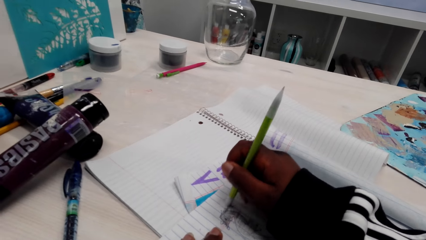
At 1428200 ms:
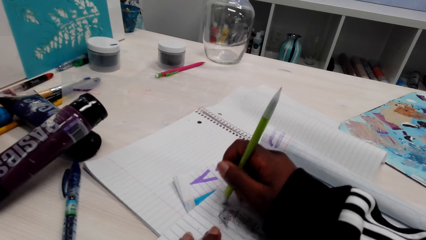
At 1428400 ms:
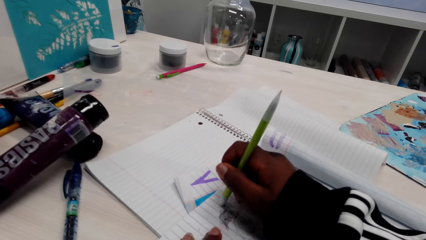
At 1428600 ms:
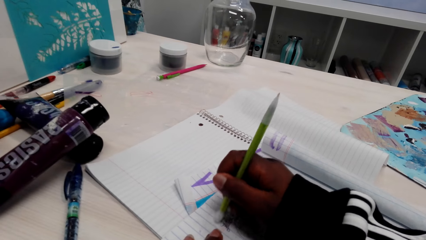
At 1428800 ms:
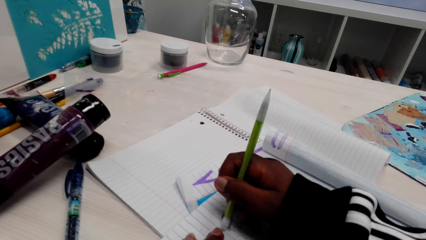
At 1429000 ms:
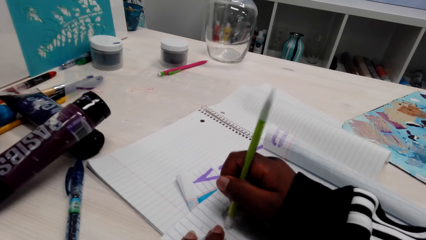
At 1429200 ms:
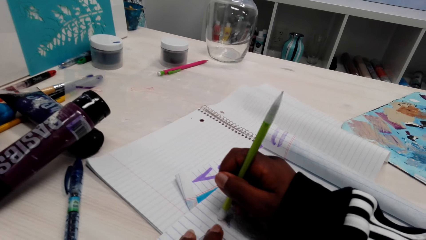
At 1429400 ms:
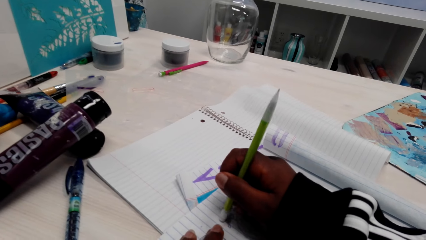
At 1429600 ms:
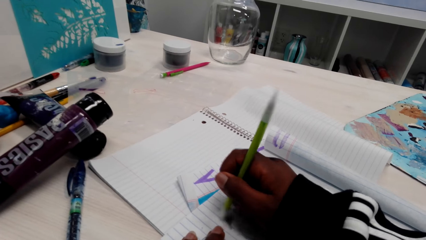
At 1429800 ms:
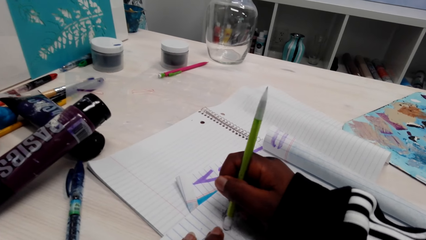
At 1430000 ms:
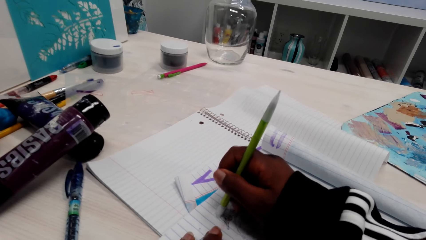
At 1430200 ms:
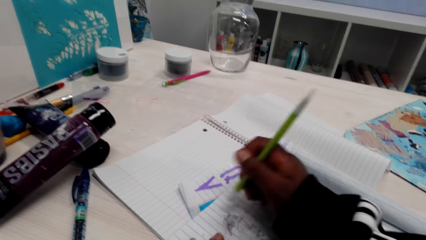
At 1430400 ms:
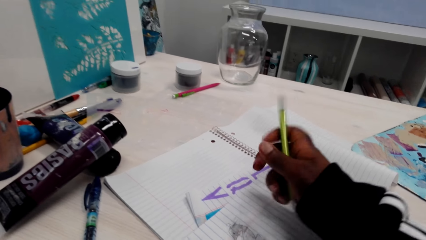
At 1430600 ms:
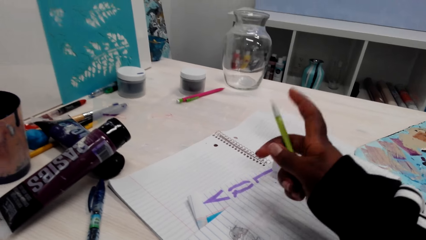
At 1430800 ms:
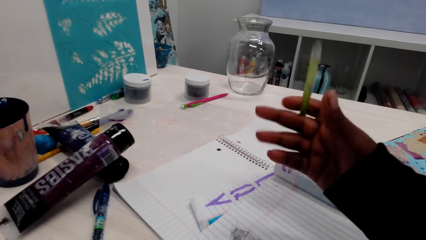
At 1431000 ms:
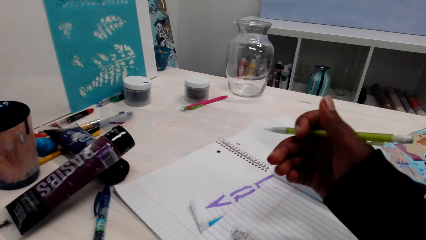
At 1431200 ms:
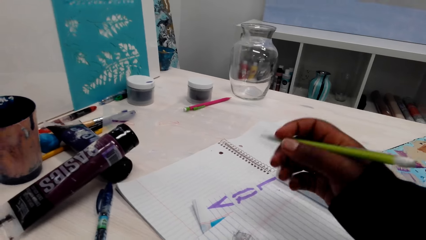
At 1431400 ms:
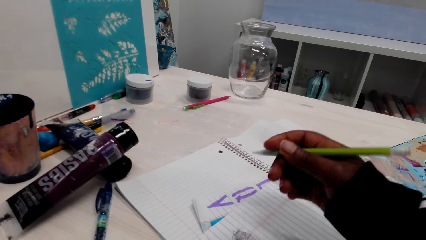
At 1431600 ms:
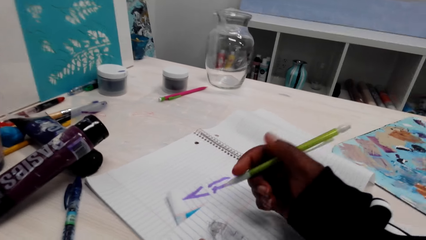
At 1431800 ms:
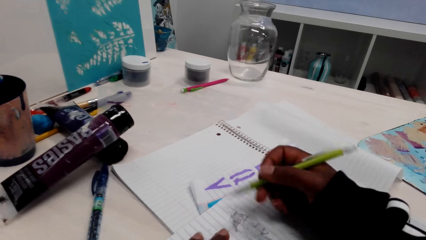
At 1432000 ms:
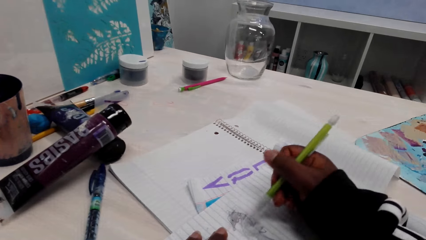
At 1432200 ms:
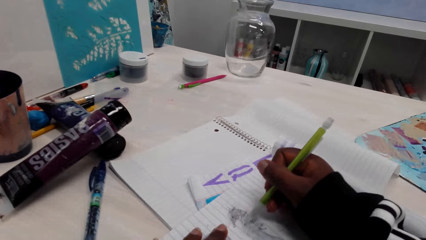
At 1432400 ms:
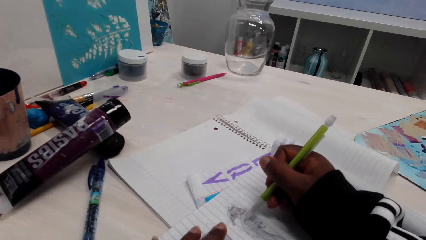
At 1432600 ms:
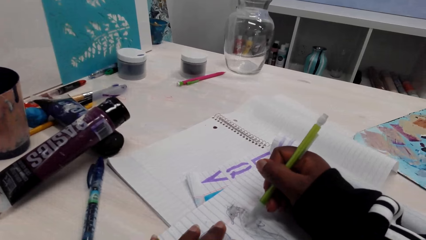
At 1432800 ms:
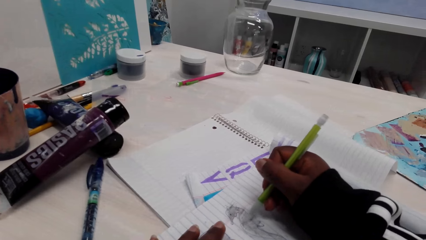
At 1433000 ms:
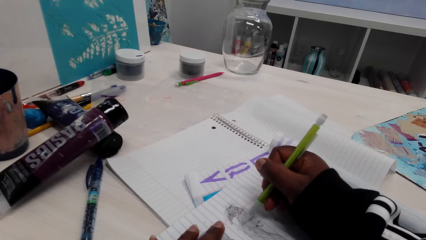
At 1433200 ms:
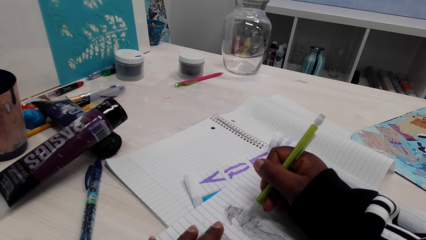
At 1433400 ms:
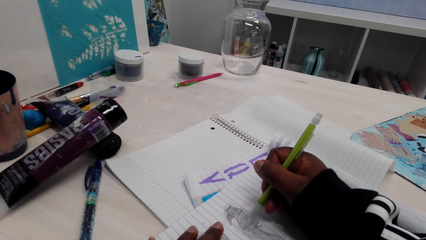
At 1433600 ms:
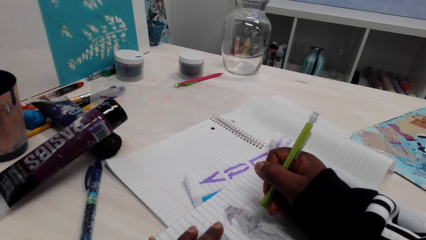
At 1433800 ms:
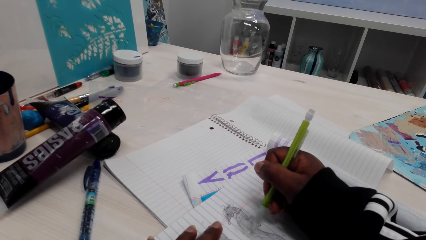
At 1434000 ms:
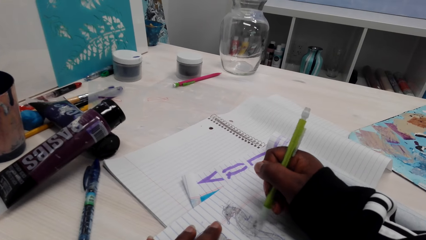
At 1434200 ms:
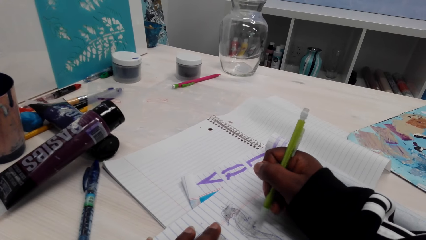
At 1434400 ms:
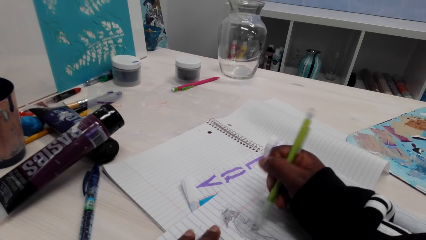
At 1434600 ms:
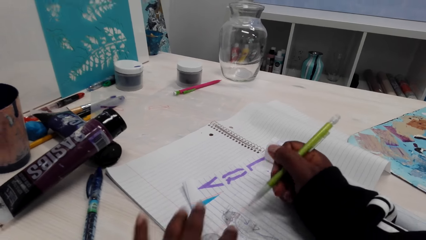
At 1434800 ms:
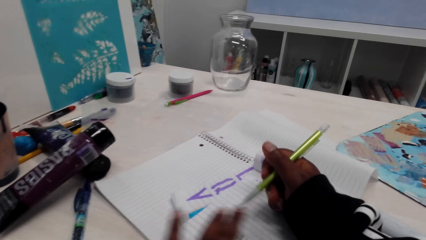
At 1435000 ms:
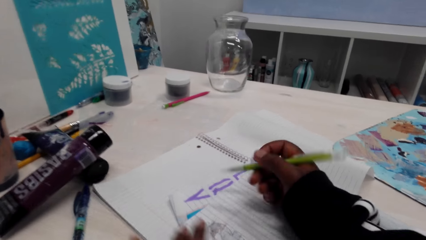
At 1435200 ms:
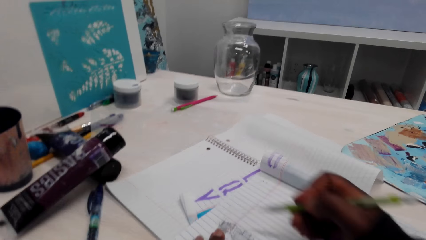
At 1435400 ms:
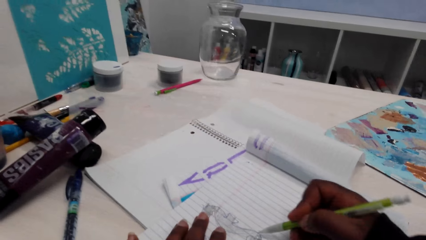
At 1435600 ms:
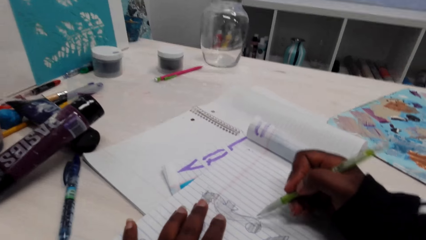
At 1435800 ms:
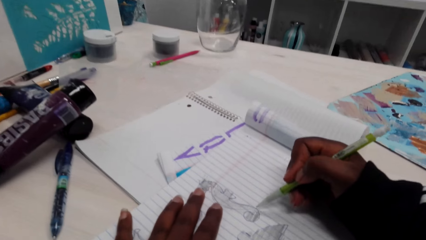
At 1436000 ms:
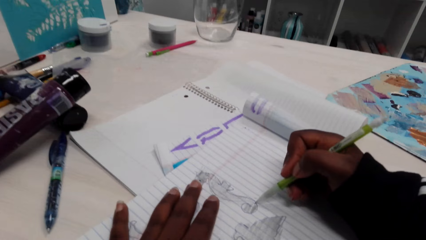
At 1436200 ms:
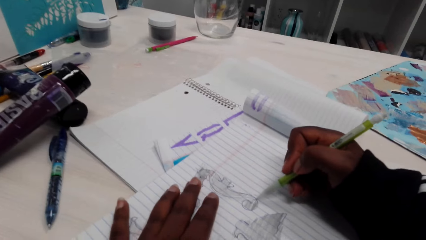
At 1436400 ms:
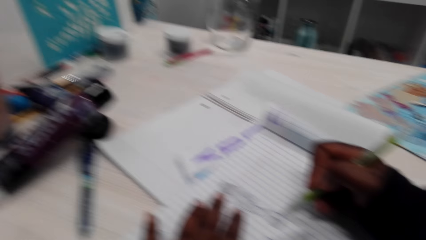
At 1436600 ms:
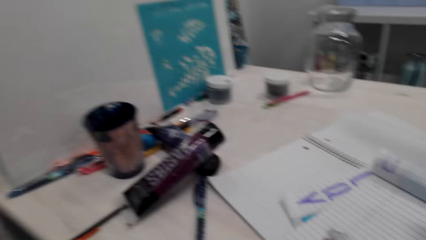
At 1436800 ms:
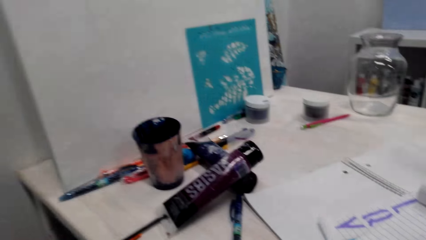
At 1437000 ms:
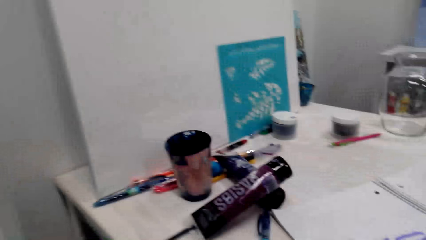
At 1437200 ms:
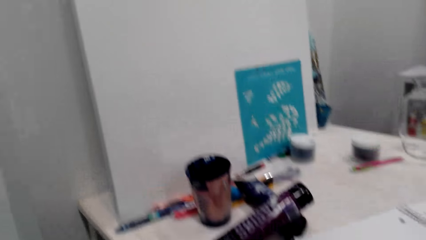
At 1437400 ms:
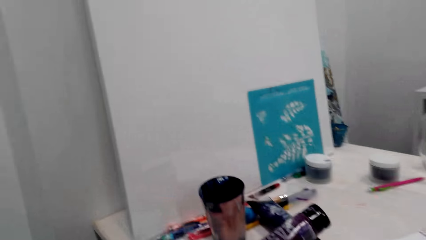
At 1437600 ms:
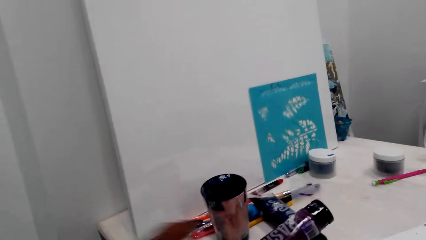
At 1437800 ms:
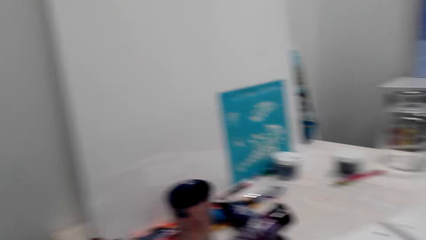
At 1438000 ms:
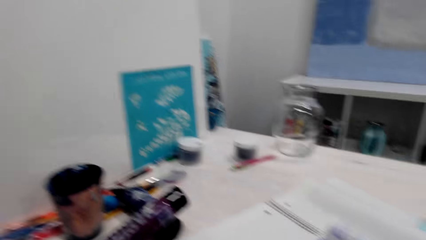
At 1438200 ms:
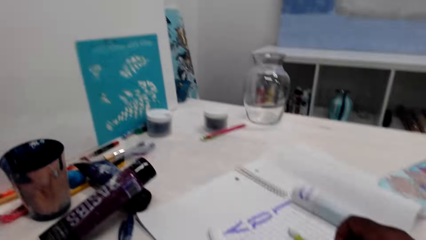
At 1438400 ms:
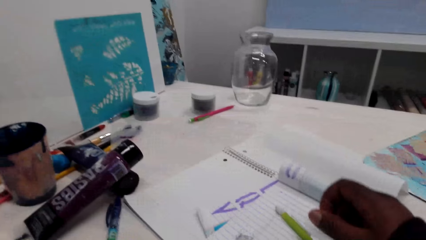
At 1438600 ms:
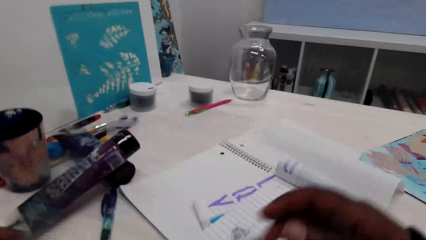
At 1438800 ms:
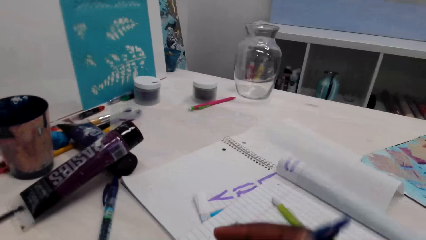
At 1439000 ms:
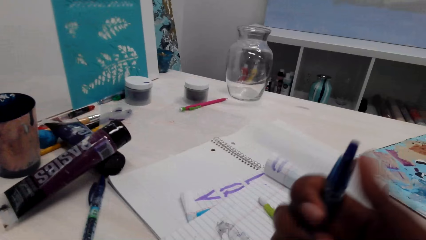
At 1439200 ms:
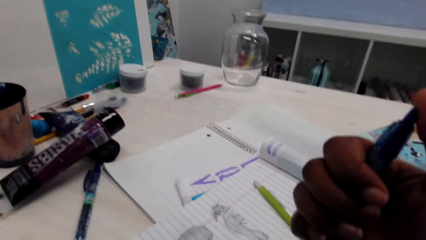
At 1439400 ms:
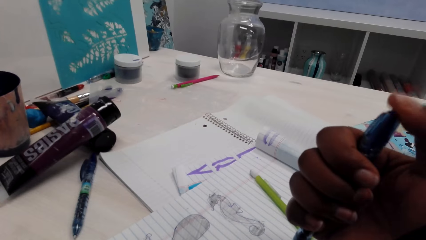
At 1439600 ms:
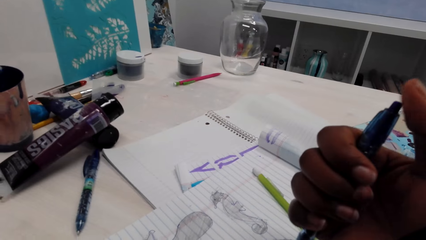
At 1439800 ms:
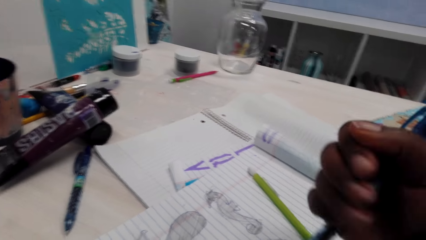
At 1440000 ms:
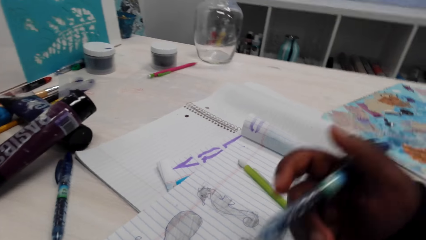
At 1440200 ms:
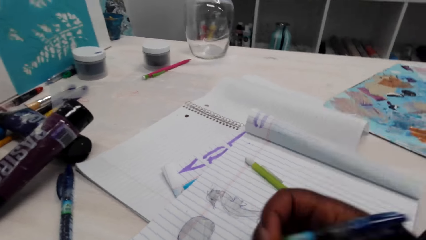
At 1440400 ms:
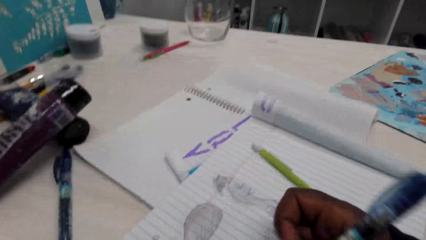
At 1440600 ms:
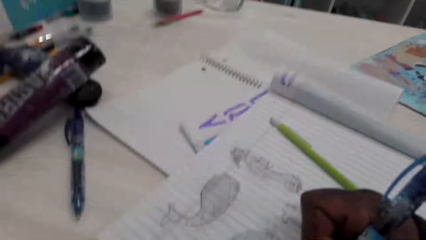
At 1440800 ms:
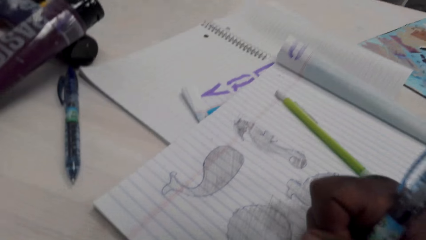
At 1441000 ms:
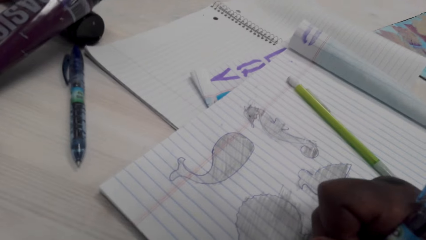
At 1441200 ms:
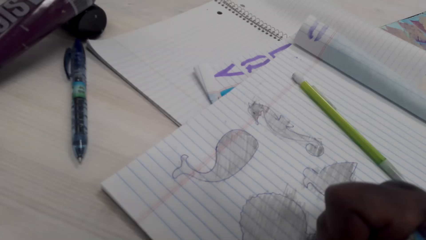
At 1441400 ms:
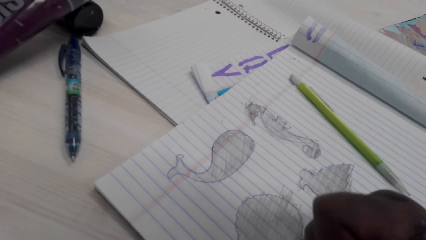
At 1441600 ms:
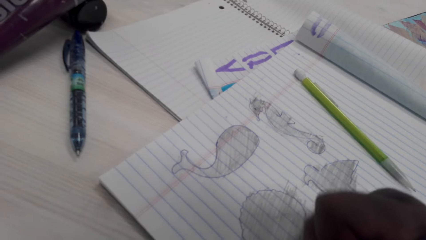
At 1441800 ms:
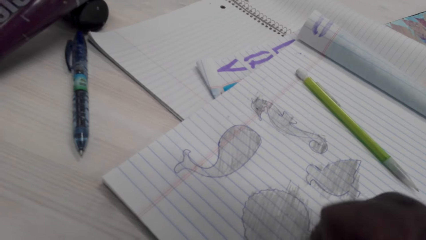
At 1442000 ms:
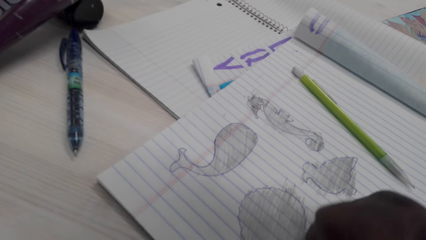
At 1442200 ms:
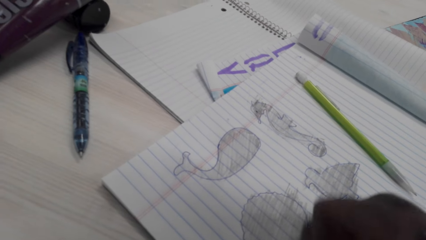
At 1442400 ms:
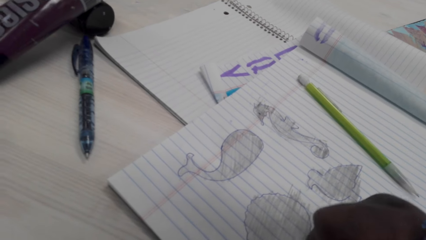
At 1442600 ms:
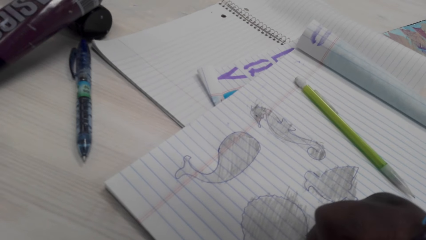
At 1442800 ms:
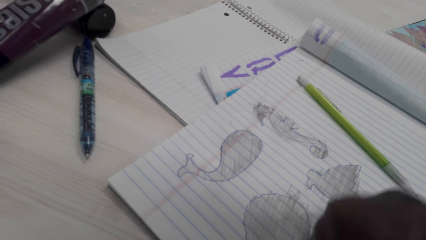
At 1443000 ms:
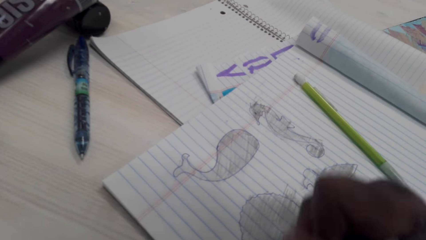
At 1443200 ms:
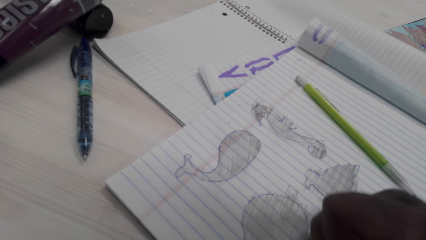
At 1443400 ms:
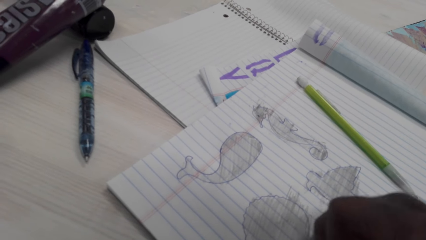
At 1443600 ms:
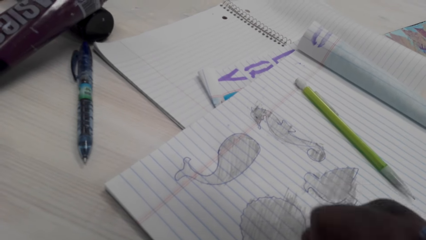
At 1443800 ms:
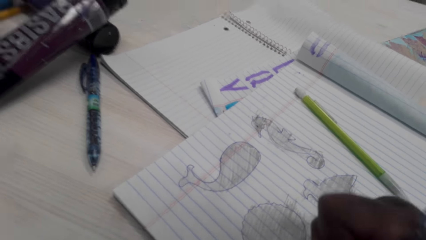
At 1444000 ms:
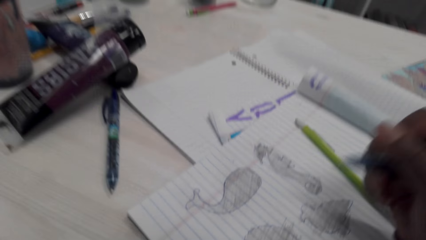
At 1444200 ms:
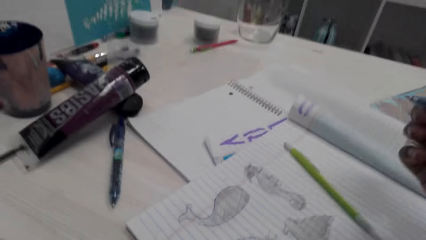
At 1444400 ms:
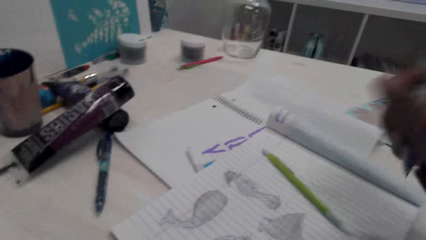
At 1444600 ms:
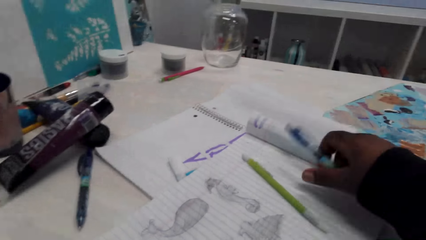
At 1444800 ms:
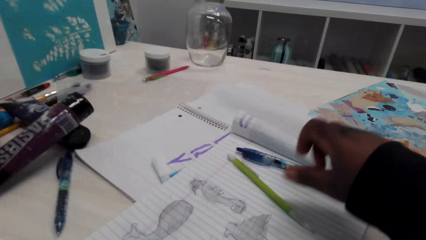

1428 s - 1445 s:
The camera wearer changes the pencil. They shade a drawing, wipe the dirt, and shade. They look around the table. They take a pen, stare at the pen, and push out the pen. They draw on a book and shade with the pen.
